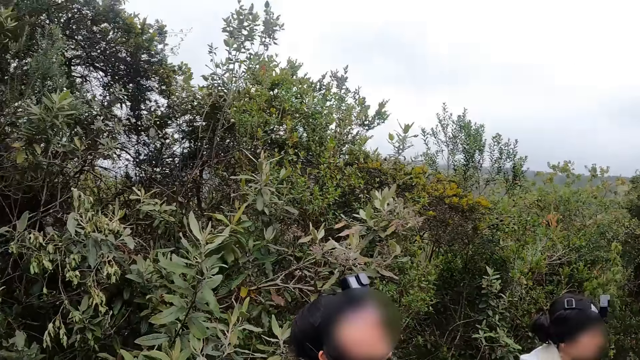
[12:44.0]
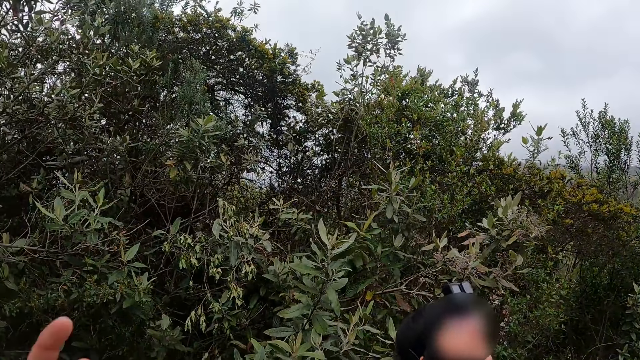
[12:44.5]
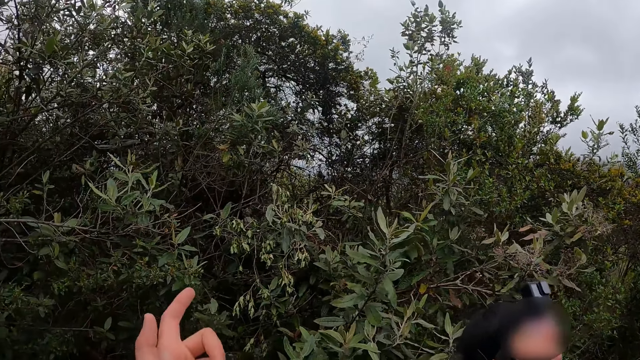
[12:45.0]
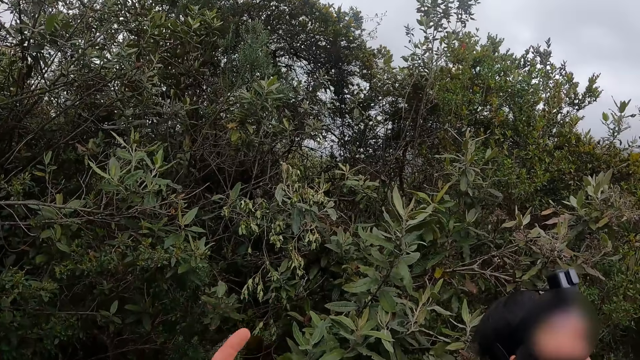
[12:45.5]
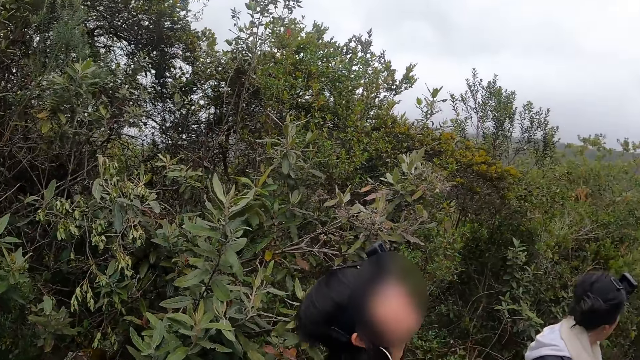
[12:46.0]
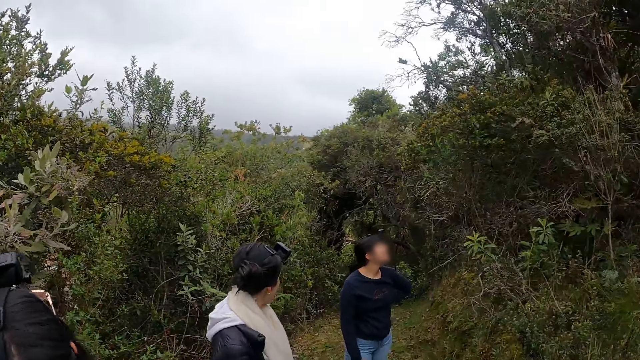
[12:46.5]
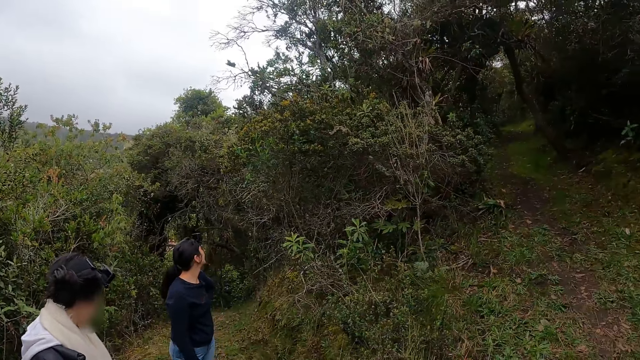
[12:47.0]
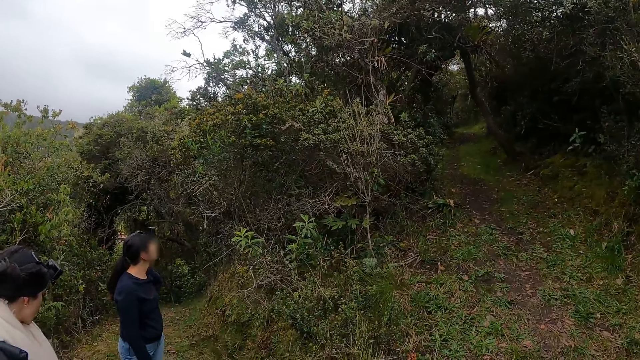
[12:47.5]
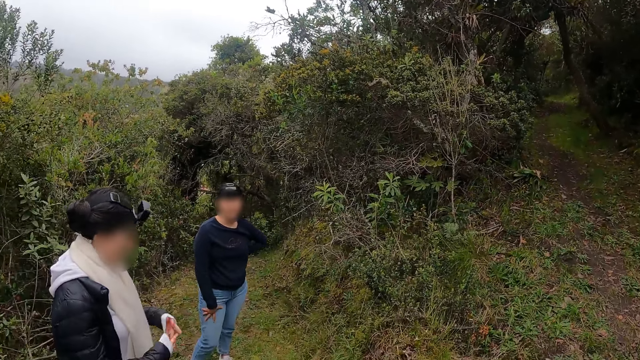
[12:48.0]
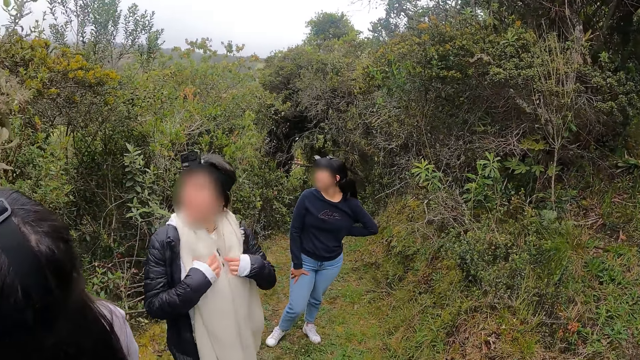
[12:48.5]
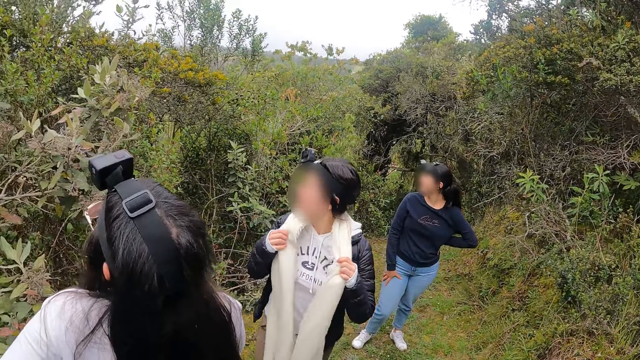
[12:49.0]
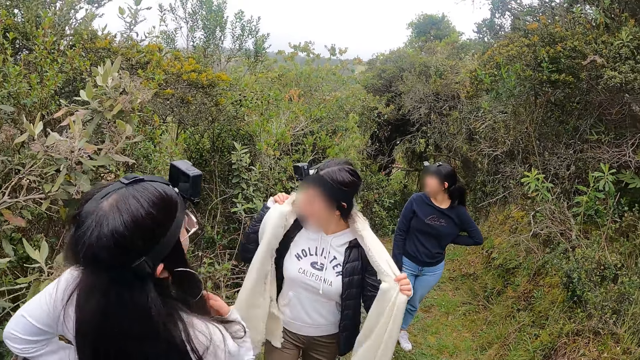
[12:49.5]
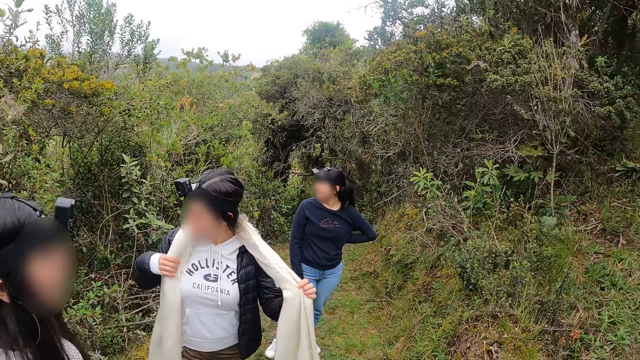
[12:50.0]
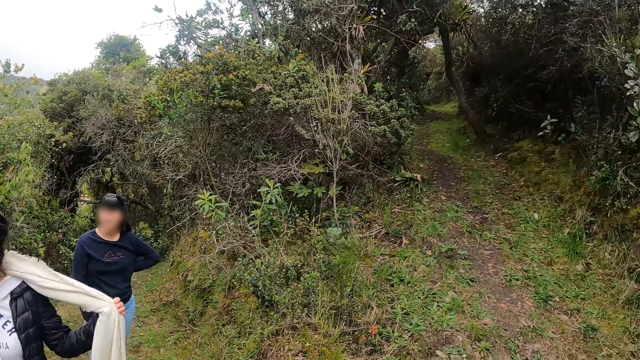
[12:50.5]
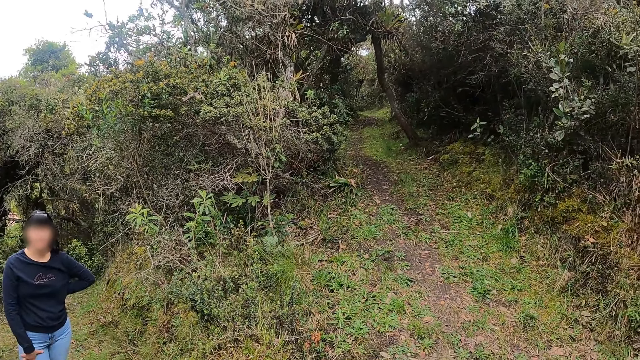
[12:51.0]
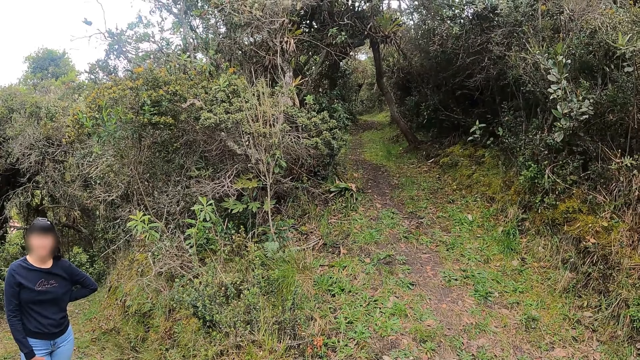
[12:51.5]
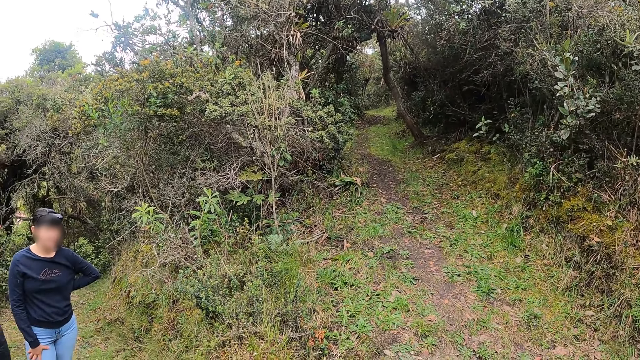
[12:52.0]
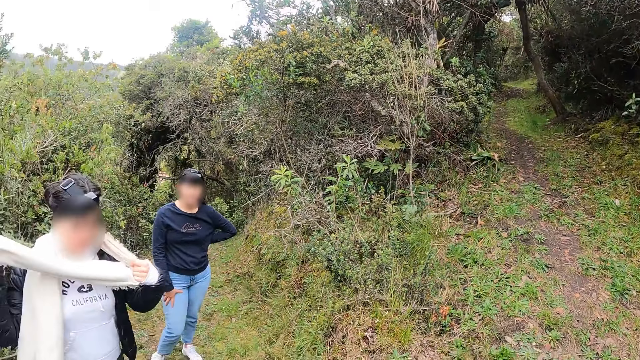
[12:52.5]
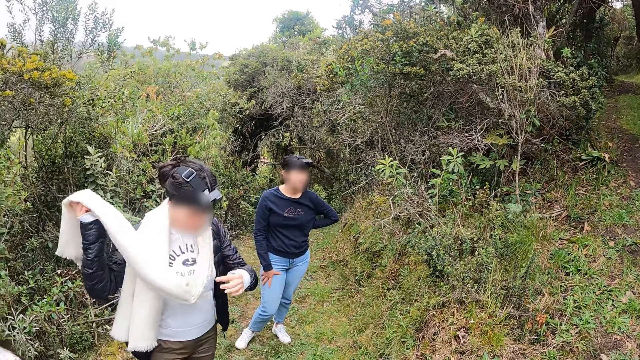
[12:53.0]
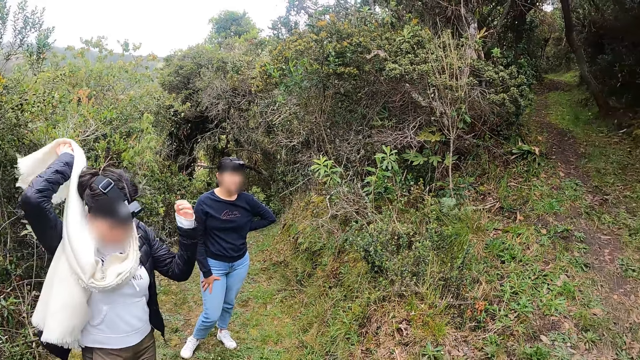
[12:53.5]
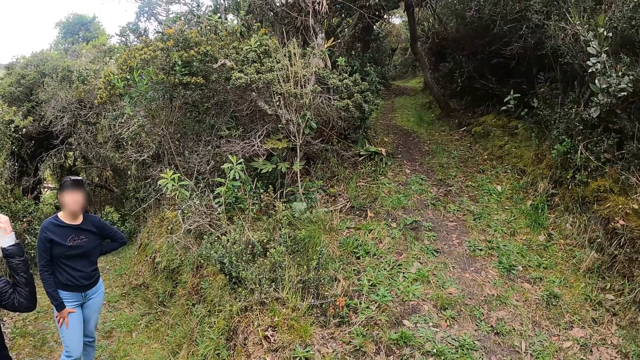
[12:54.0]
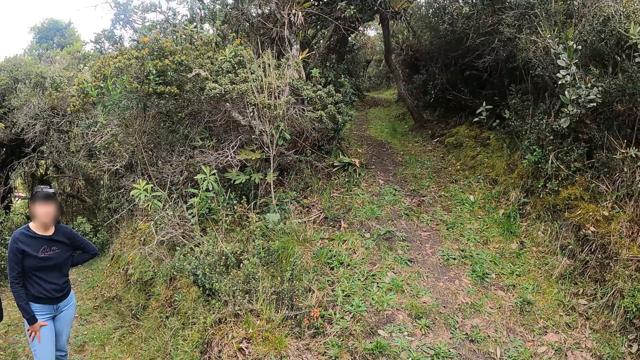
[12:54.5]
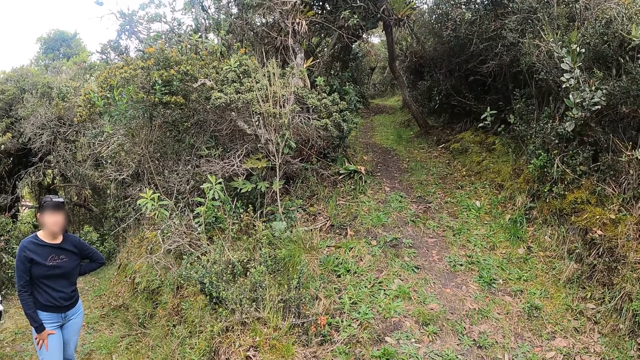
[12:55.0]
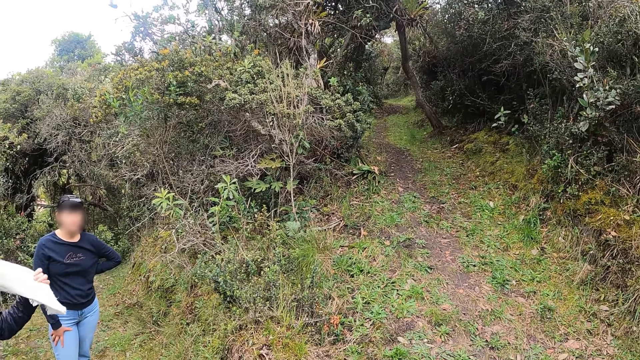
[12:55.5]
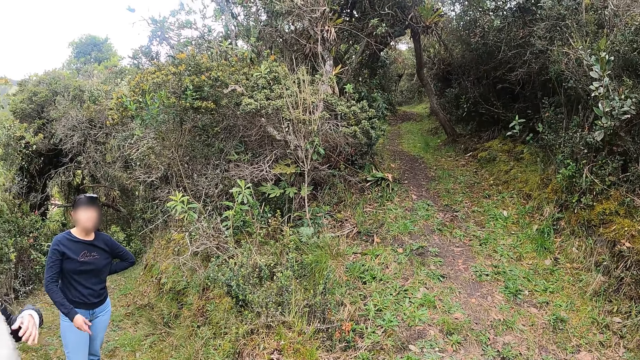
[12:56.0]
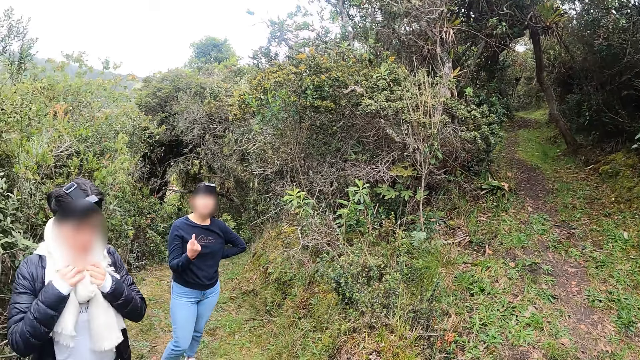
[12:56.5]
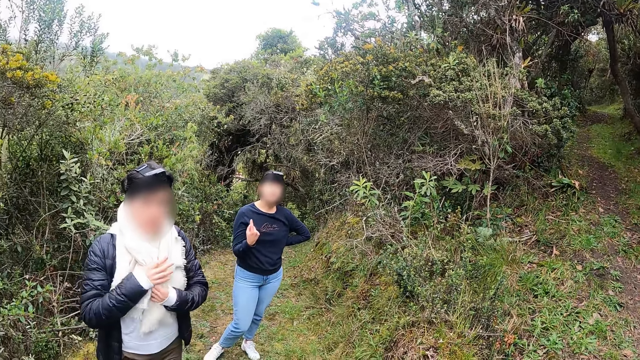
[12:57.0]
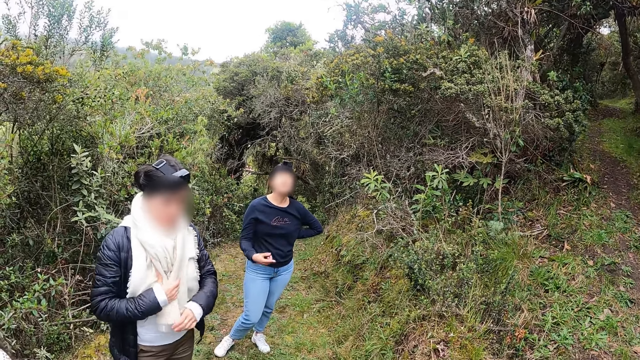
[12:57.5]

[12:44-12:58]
The camera wearer points at the sky. The woman grabs the scarf around her neck with her hands. The woman wraps the scarf around her neck with her hands. The camera wearer converses with another woman.

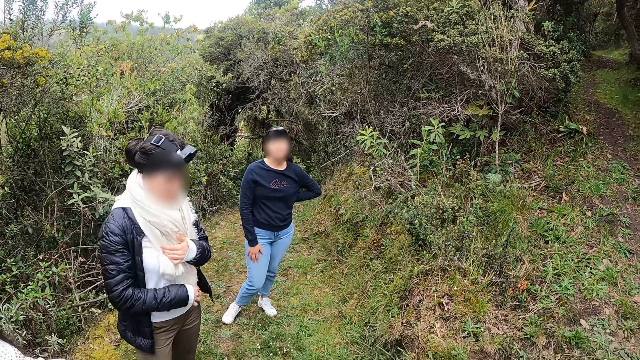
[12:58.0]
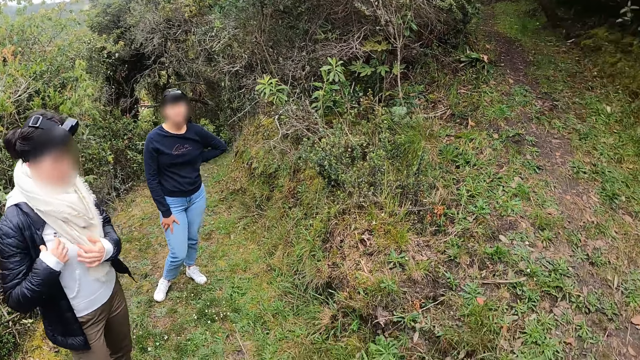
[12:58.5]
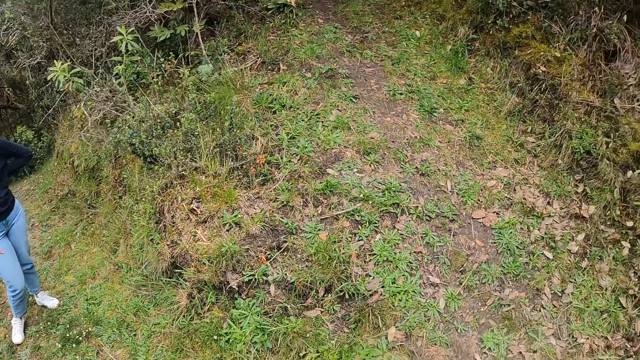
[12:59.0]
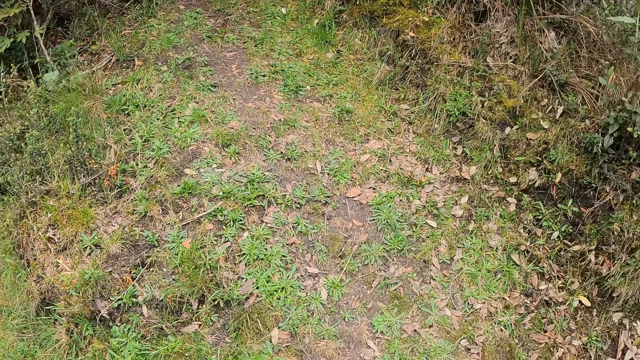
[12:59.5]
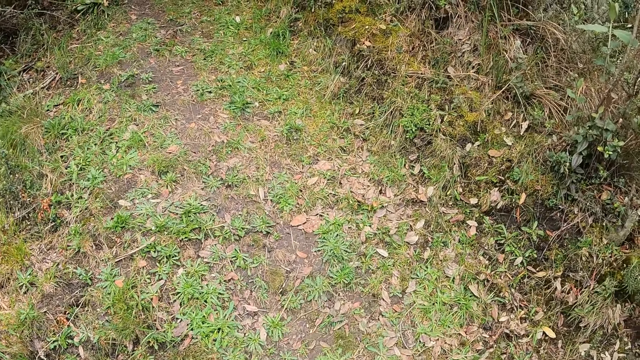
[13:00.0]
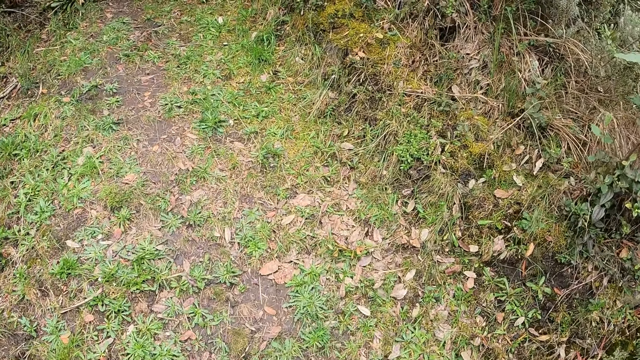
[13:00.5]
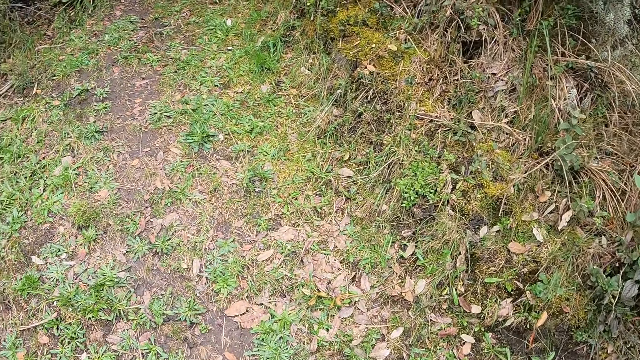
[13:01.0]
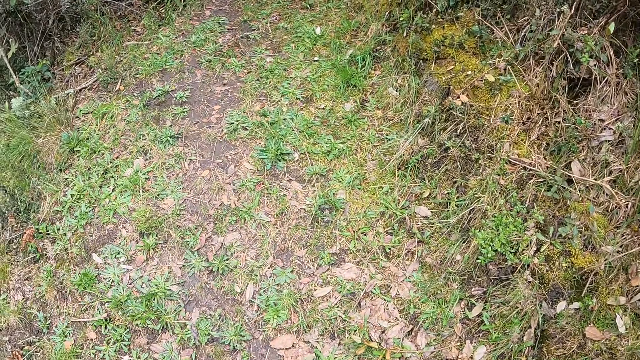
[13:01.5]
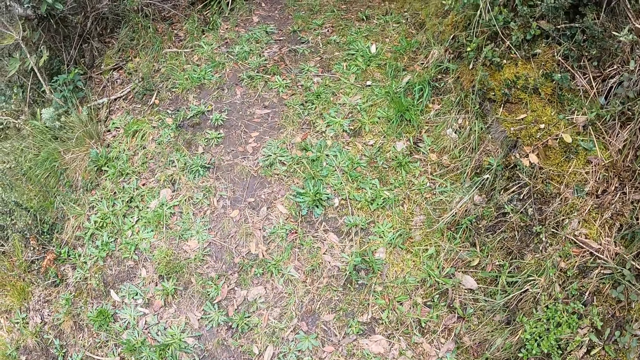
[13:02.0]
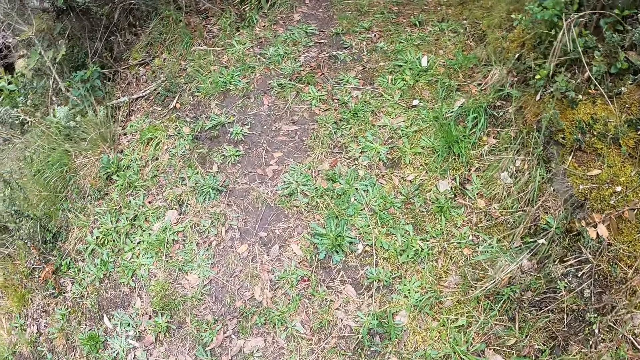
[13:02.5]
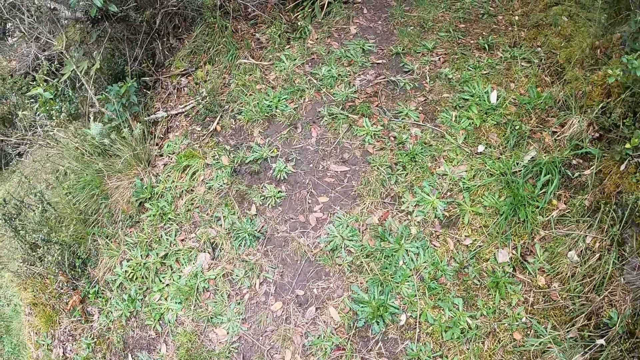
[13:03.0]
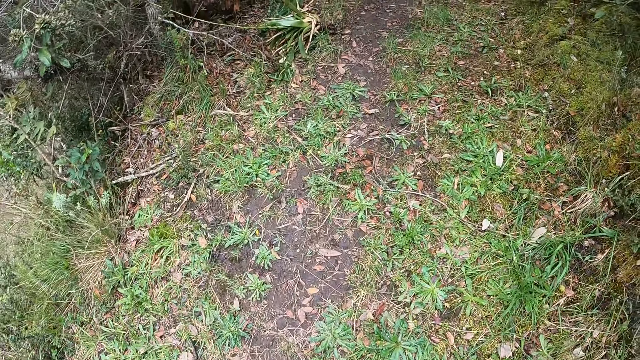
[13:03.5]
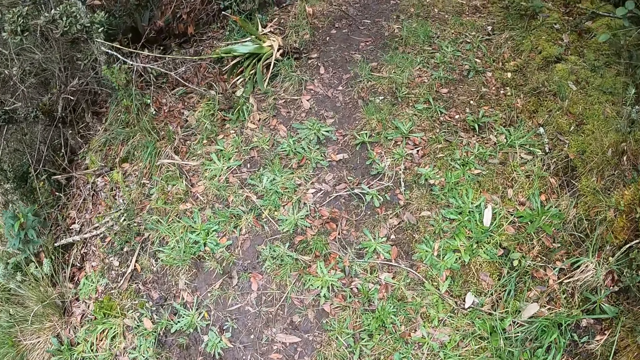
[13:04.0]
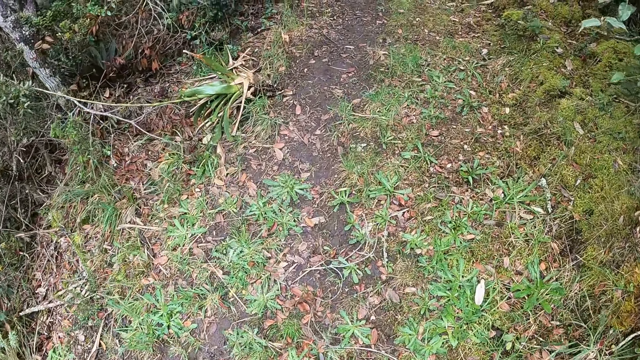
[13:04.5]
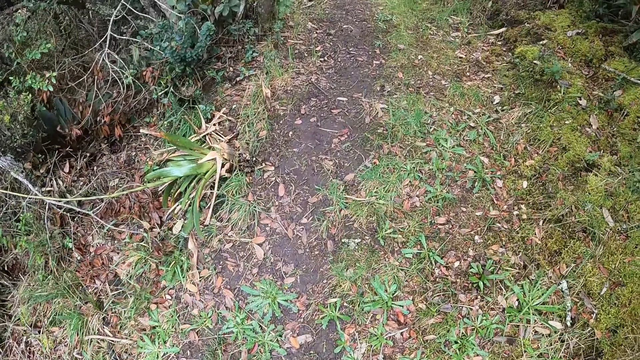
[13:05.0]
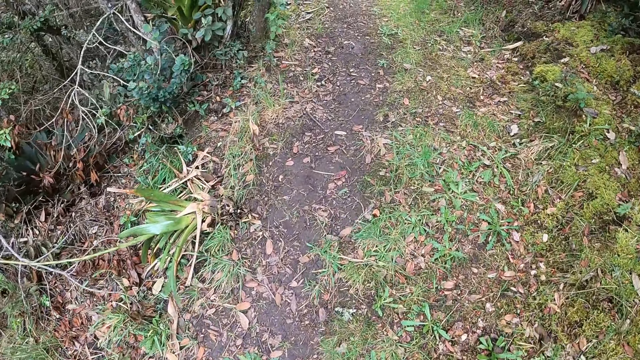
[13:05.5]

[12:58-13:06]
The camera wearer walks along the path in the forest with the group of people. They walk along the pathway.
